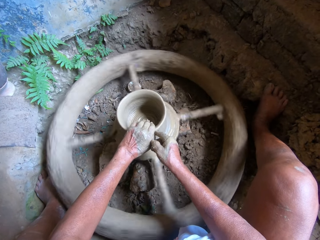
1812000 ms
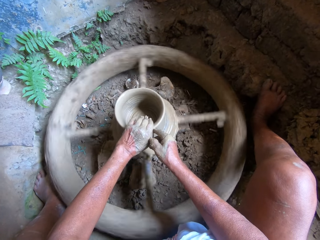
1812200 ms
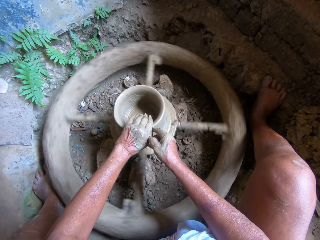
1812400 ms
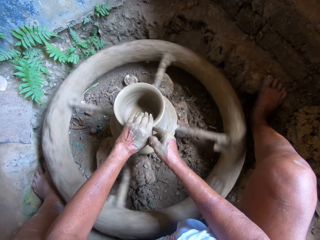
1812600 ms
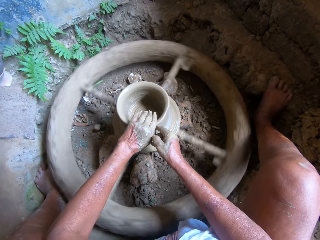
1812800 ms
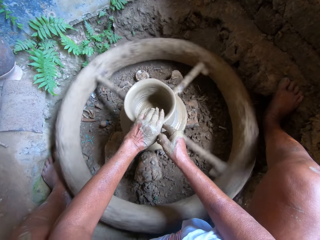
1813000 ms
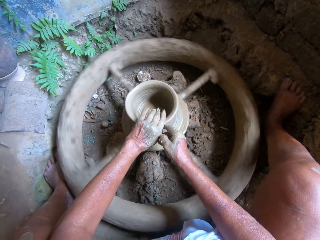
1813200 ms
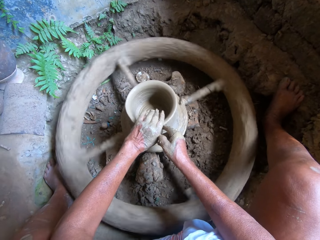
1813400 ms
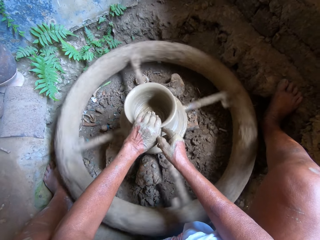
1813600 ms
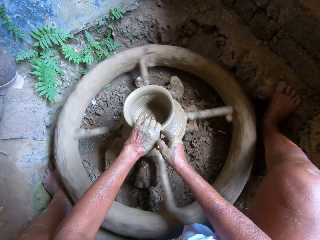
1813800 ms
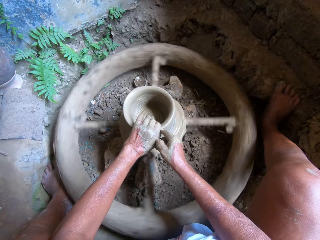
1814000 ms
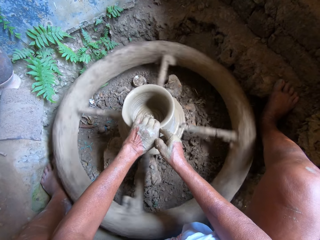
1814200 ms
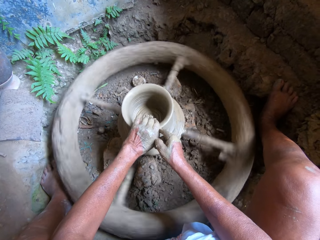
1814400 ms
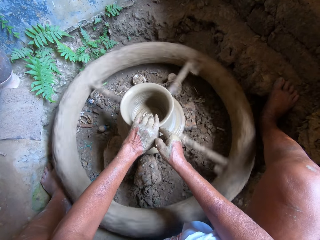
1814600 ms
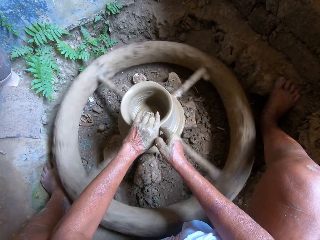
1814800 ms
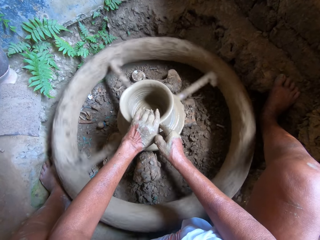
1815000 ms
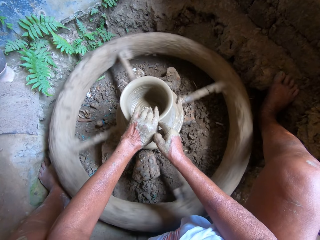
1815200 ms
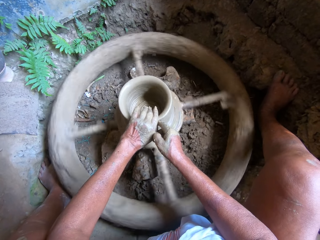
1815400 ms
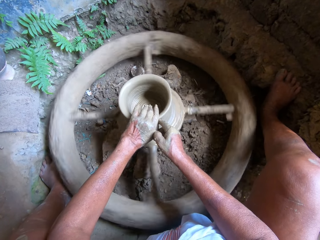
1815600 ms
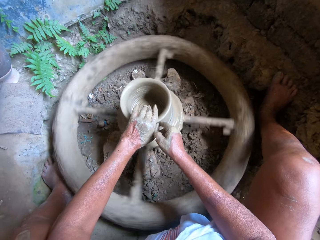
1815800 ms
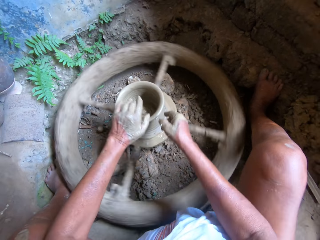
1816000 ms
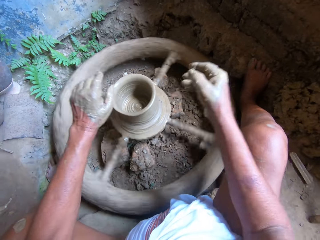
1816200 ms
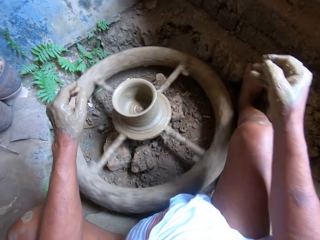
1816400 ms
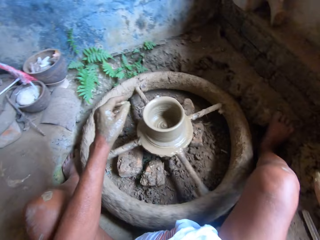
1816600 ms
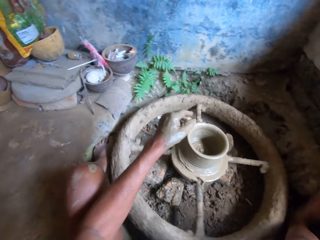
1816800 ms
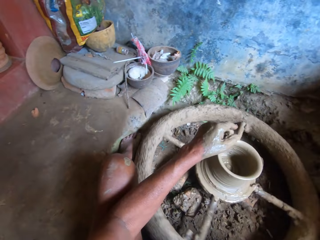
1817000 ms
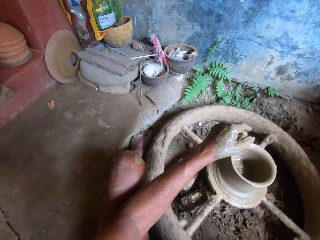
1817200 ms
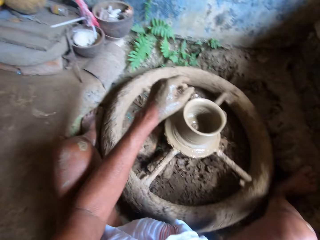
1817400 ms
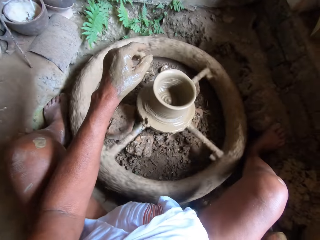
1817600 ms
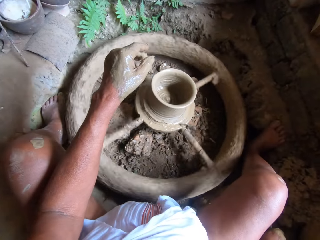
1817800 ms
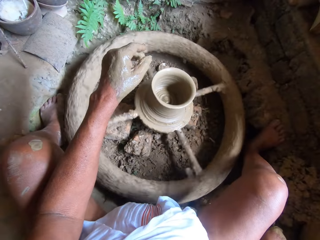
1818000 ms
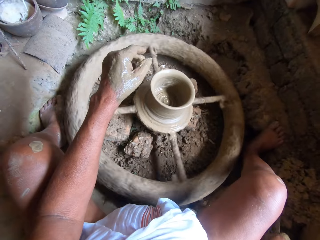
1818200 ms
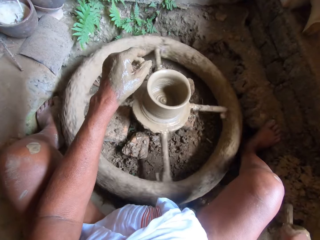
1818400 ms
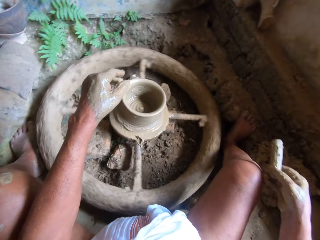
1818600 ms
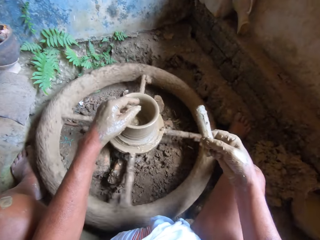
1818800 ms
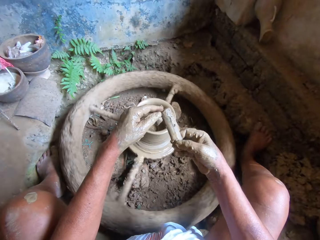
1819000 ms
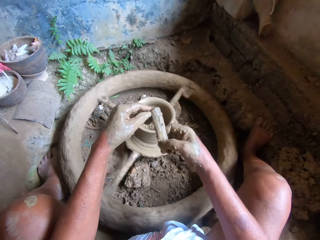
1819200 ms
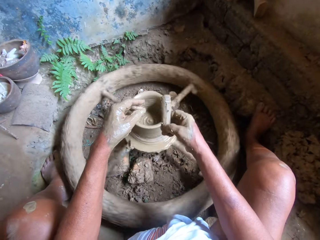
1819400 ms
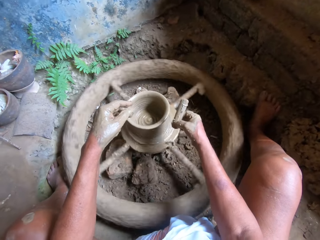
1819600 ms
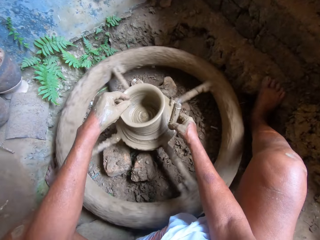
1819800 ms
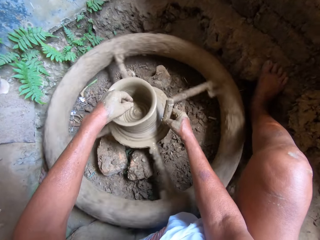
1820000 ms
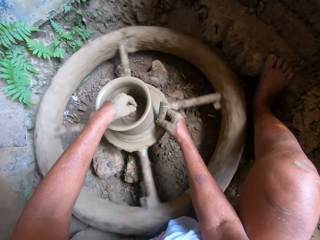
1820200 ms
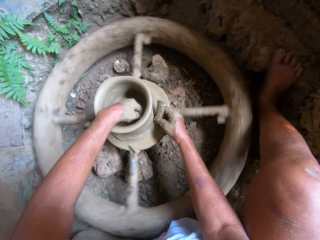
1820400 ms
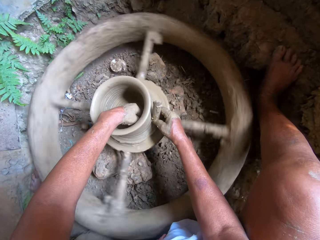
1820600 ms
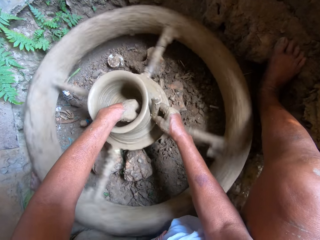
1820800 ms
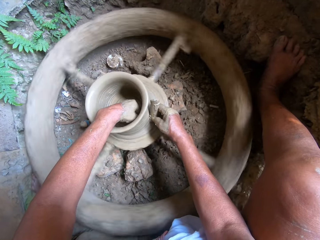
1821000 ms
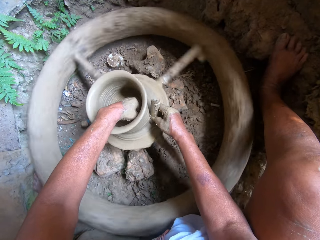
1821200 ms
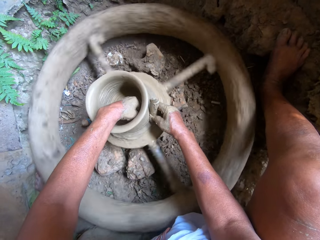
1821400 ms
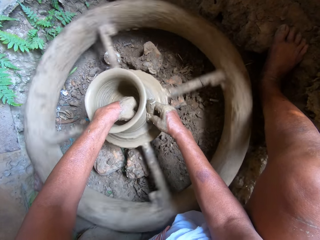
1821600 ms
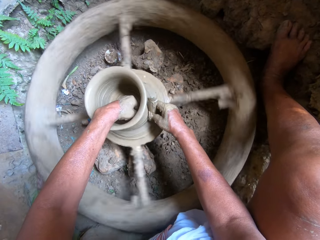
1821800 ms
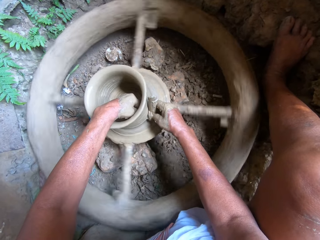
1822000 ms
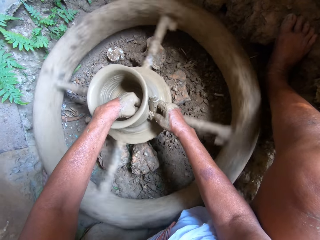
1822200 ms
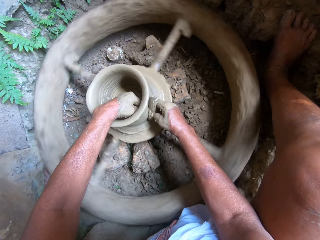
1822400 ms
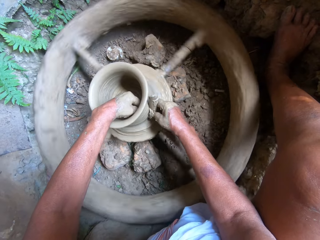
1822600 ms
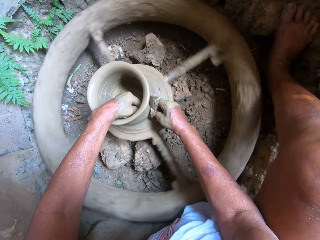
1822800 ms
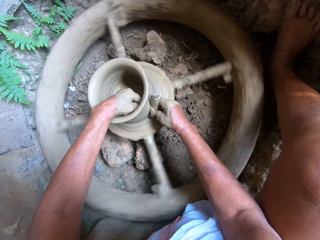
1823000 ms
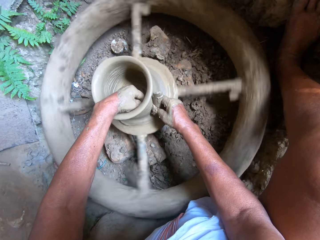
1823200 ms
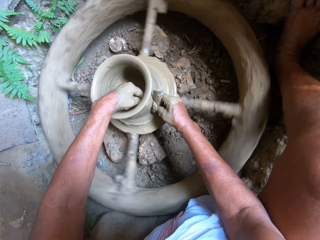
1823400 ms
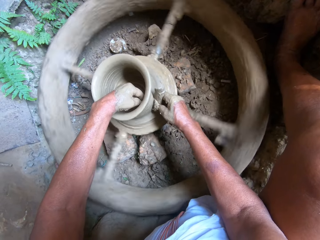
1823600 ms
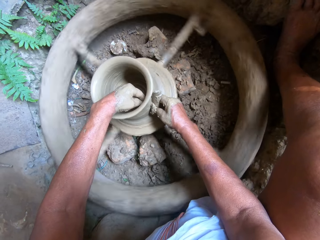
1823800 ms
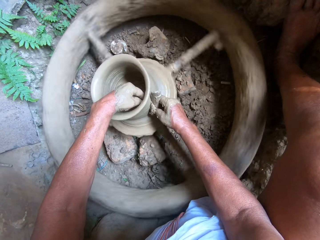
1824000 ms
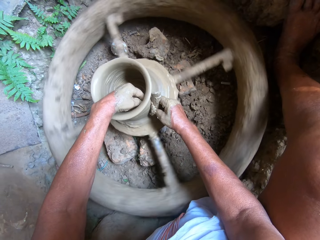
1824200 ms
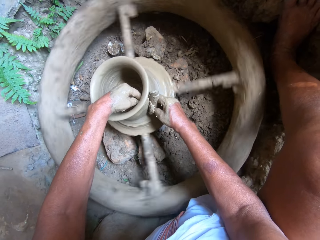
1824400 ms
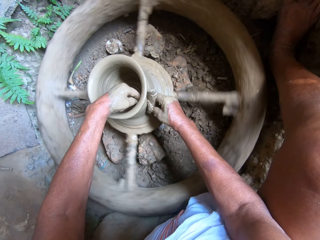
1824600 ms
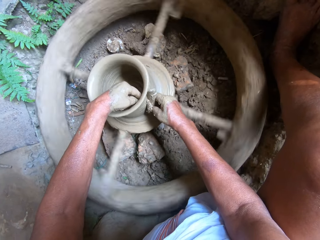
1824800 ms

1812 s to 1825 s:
The camera wearer picks the bamboo stick from the ground with her right hand. She touches the bamboo stick in her right hand with her left hand. She shapes the clay pot in her left hand on the throwing wheel with the bamboo stick in her right hand.

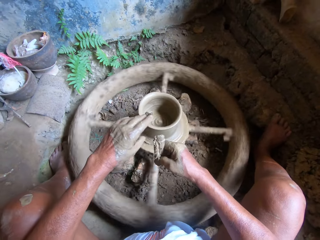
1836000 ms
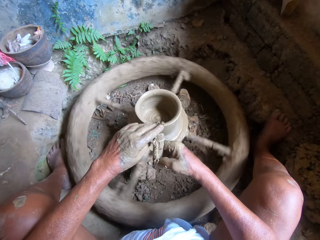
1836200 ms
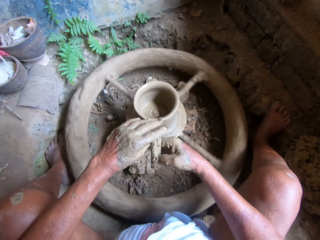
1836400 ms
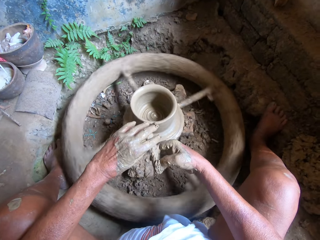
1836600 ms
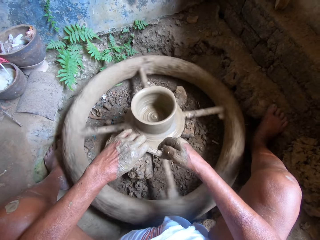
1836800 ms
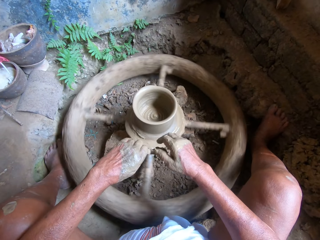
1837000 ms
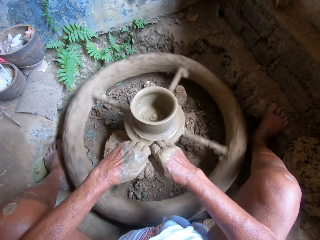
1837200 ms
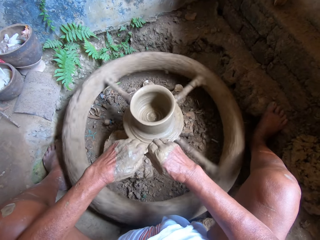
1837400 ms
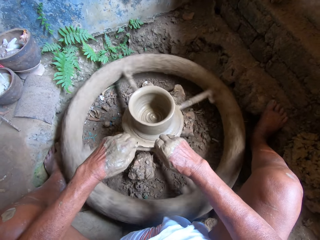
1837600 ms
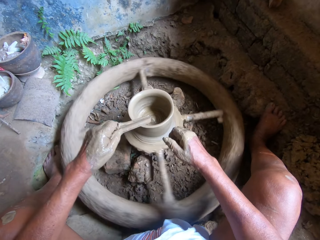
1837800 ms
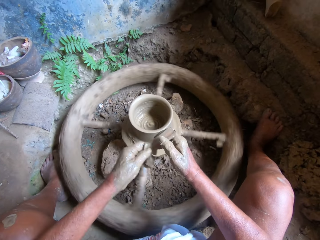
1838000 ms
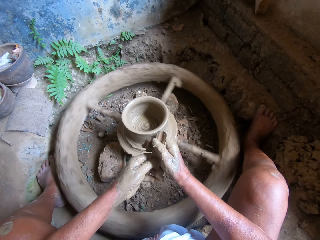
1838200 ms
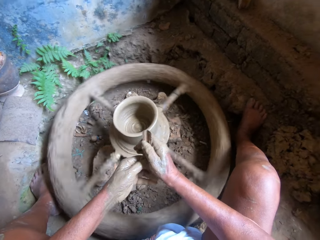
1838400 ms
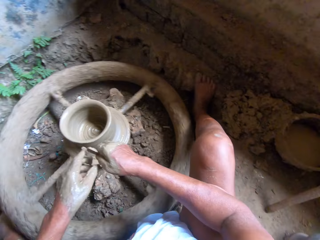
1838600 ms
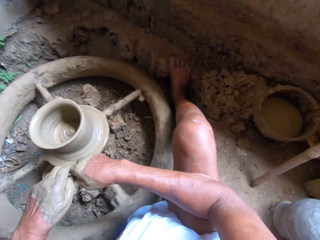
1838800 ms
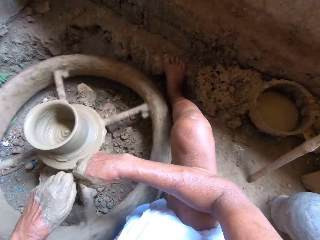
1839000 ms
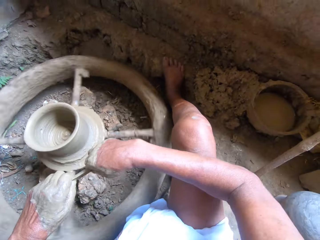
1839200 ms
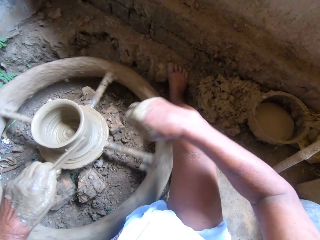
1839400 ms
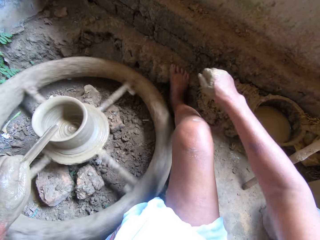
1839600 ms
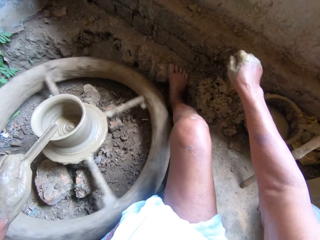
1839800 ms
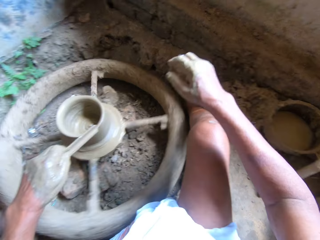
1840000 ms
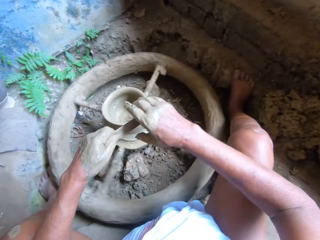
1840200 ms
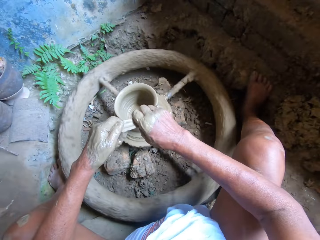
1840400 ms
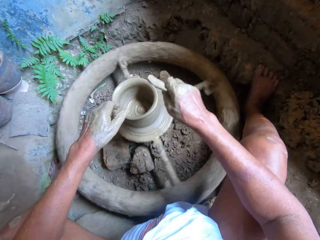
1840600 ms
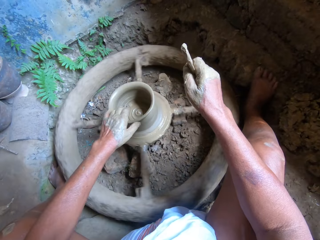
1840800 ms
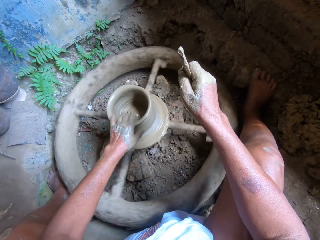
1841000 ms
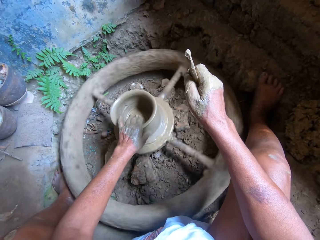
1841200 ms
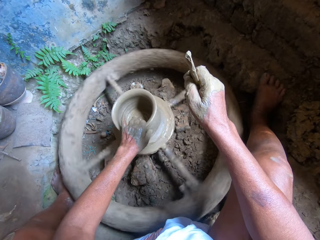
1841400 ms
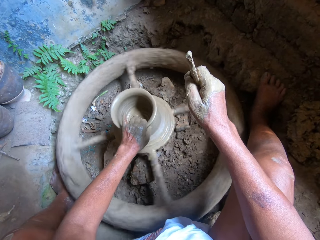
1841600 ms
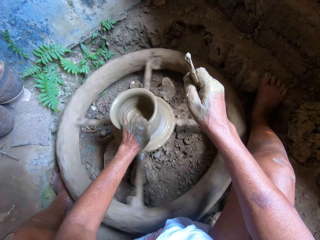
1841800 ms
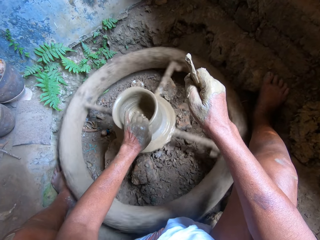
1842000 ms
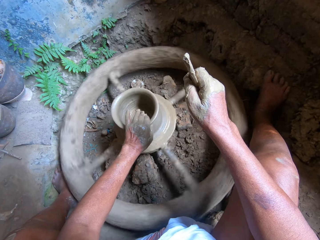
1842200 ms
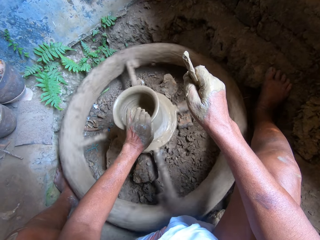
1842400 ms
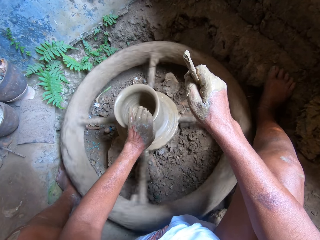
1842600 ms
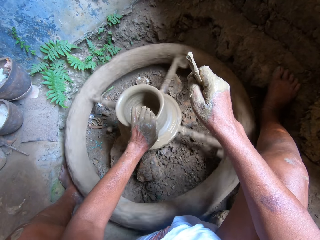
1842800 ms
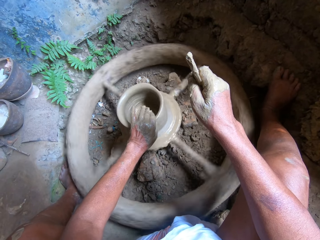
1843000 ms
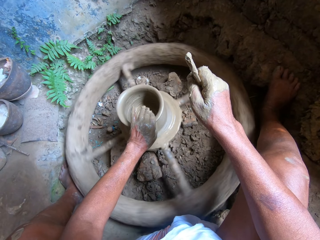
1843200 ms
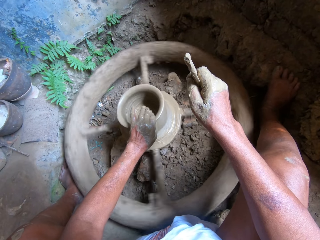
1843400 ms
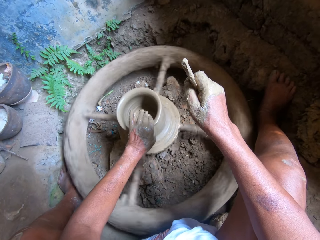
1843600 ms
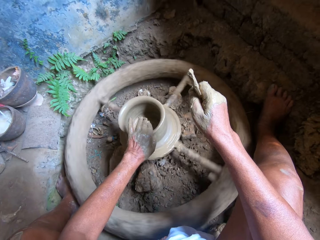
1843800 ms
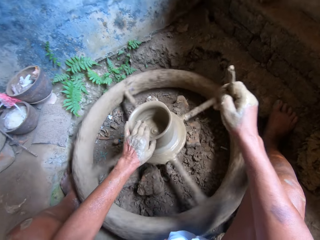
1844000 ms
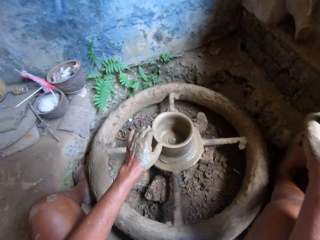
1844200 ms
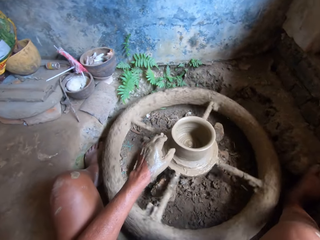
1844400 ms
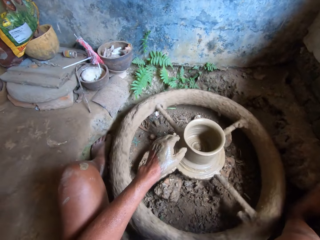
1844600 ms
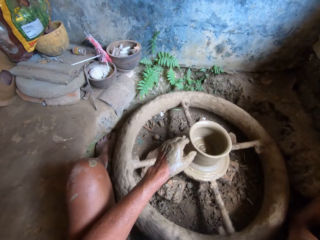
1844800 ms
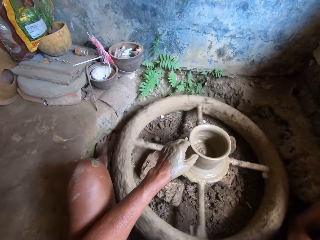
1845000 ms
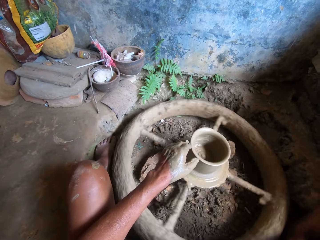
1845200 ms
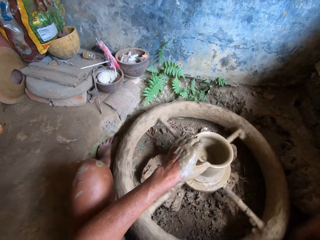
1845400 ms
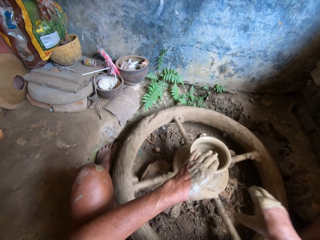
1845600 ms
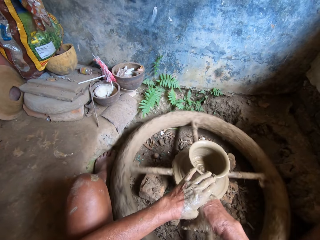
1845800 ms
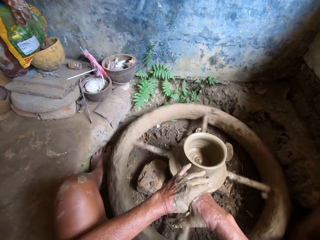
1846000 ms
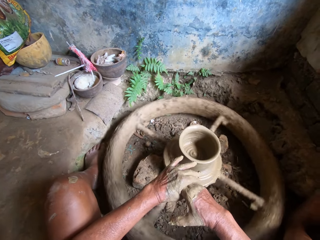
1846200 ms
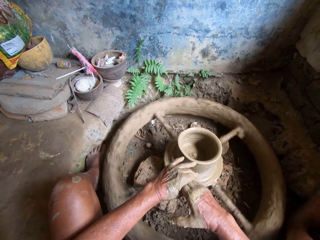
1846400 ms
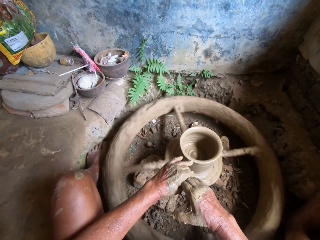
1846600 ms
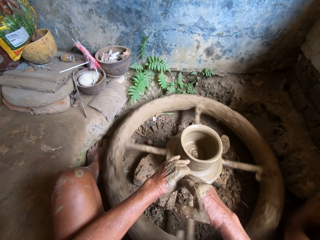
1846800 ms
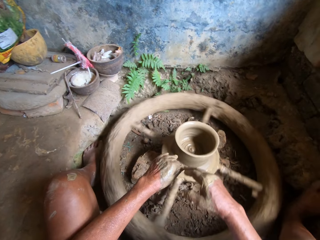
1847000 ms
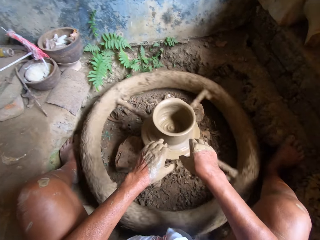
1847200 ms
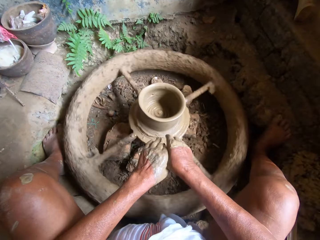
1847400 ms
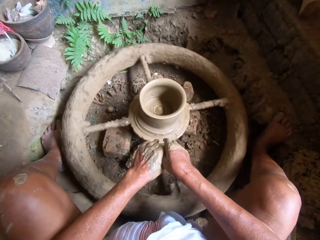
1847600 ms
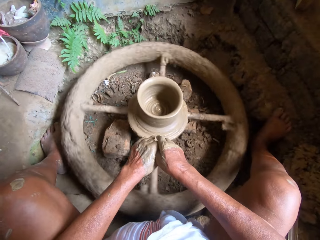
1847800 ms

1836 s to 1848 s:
The camera wearer passes the bamboo stick from her right hand to her left hand. She wipes the bamboo stick in her left hand with her right hand. She passes the bamboo stick from her left hand to her right hand. She wipes the bamboo stick in her left hand with her right hand. She drops the clay in her right hand on a pile of clay on the ground. She passes the bamboo stick from her left hand to her right hand. She holds the clay pot to the throwing wheel with her left hand. She molds the clay with the left hand. She drops the stick. She wipes her hands with each other.
